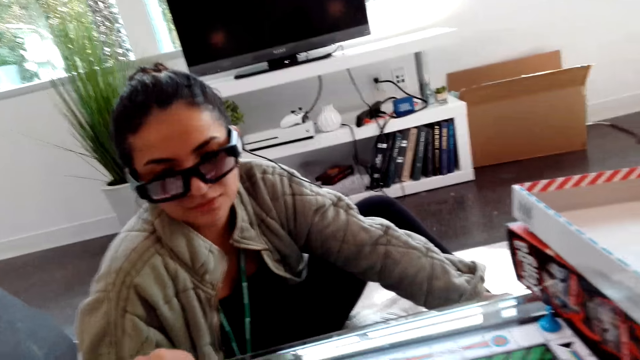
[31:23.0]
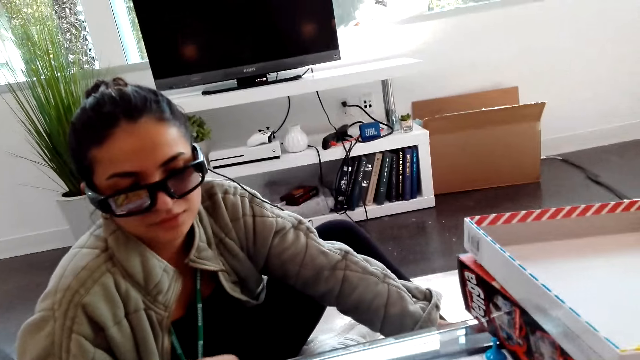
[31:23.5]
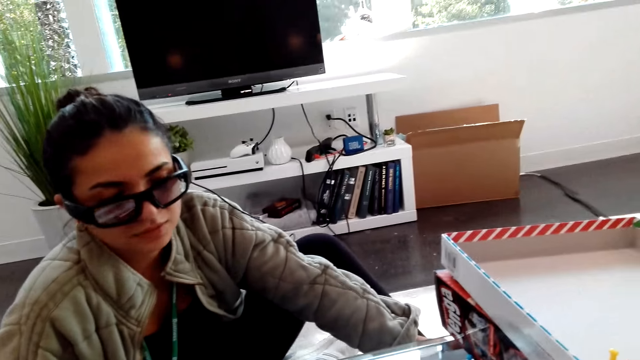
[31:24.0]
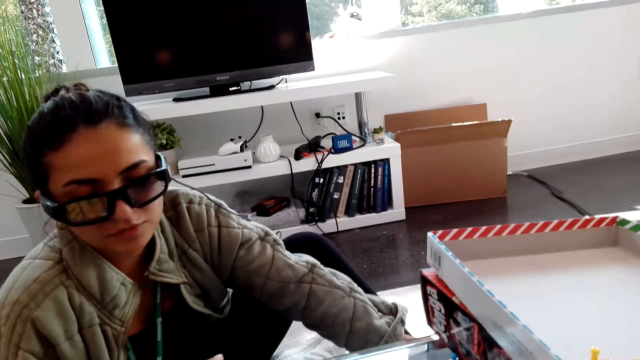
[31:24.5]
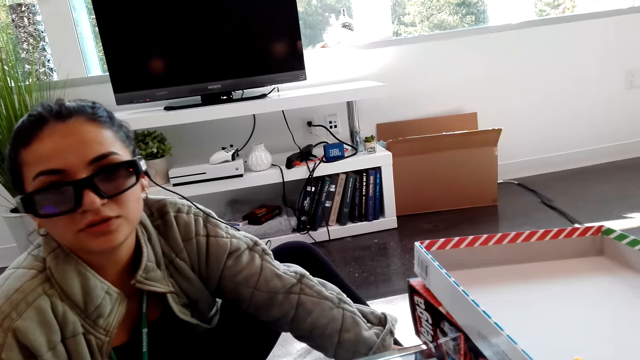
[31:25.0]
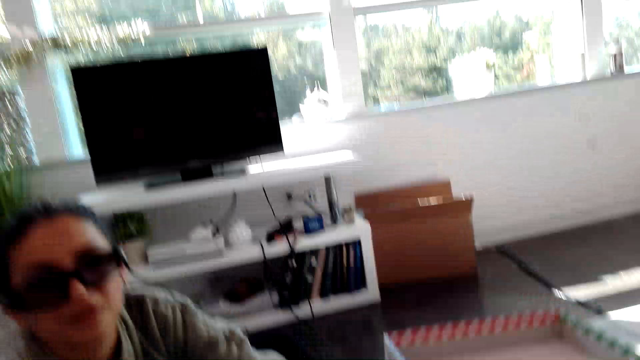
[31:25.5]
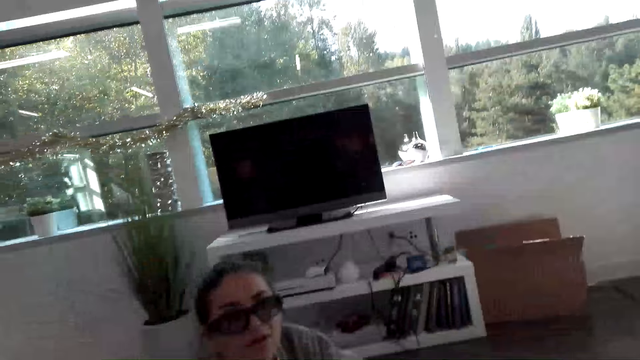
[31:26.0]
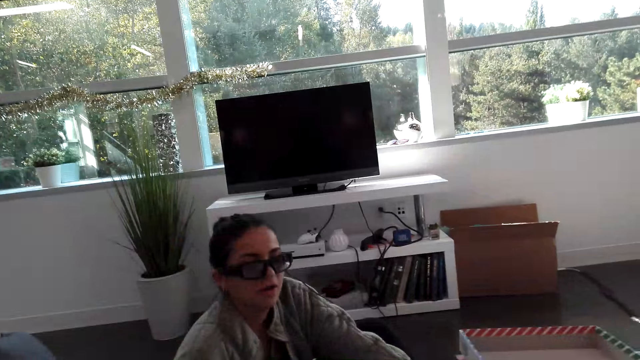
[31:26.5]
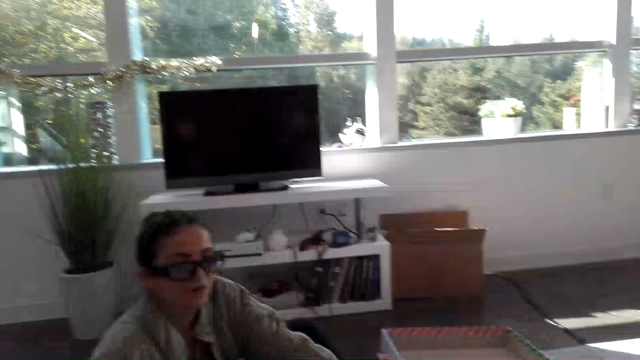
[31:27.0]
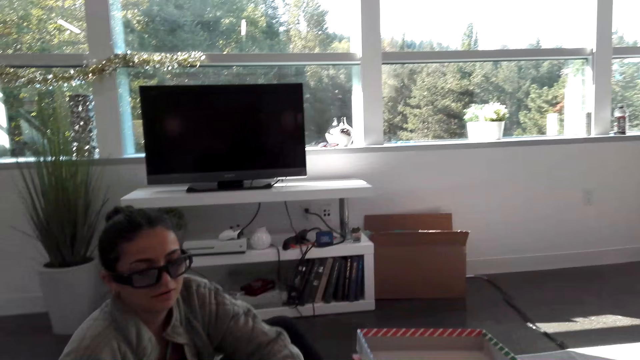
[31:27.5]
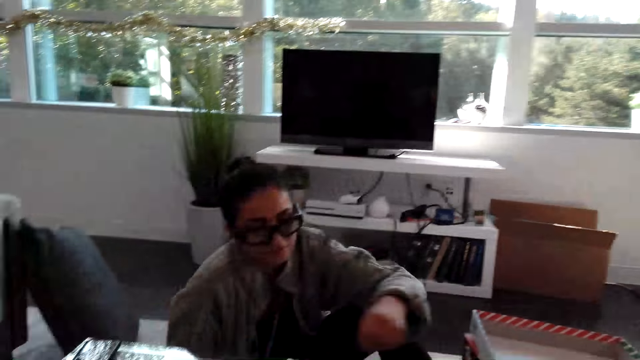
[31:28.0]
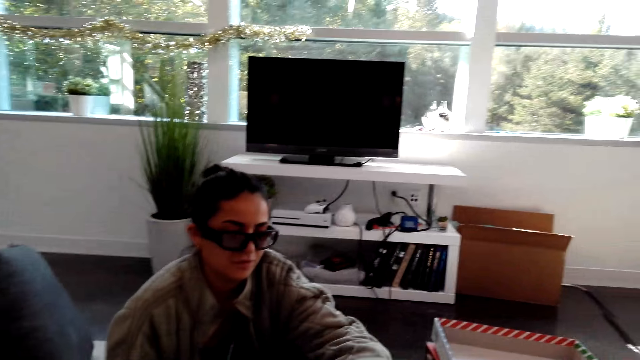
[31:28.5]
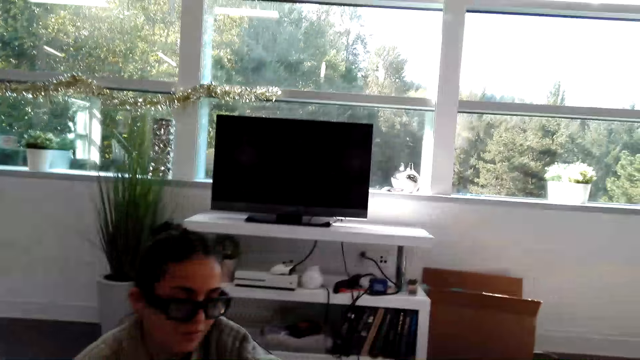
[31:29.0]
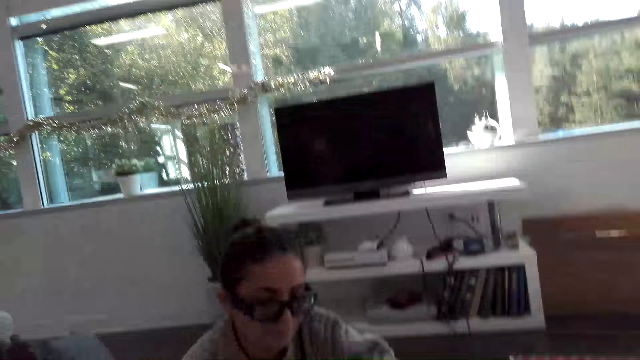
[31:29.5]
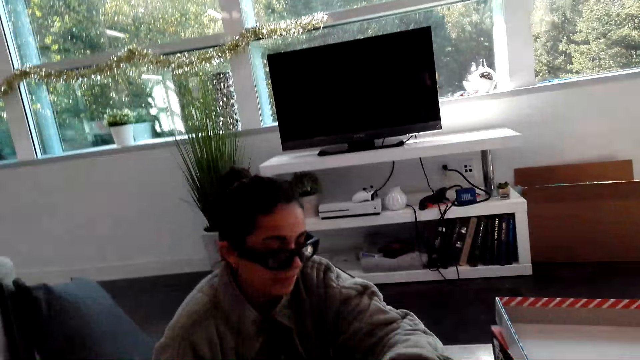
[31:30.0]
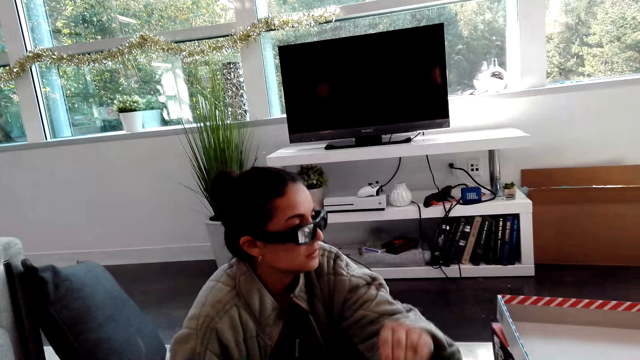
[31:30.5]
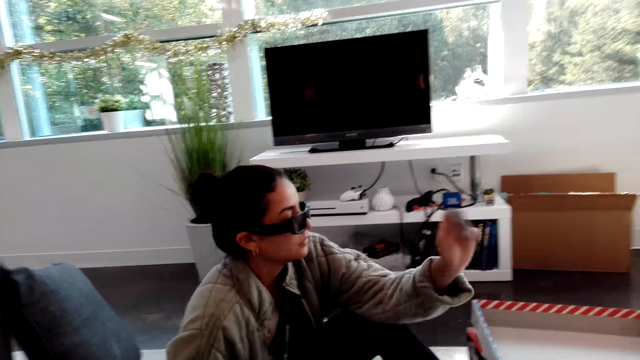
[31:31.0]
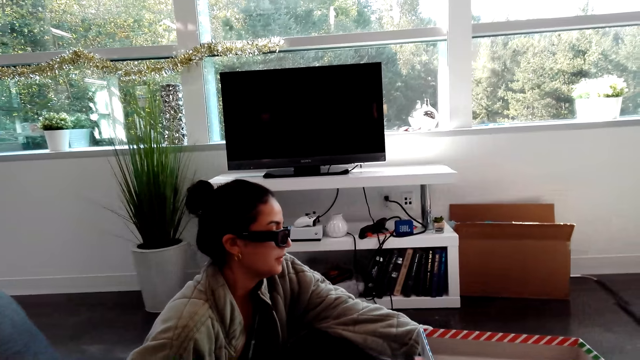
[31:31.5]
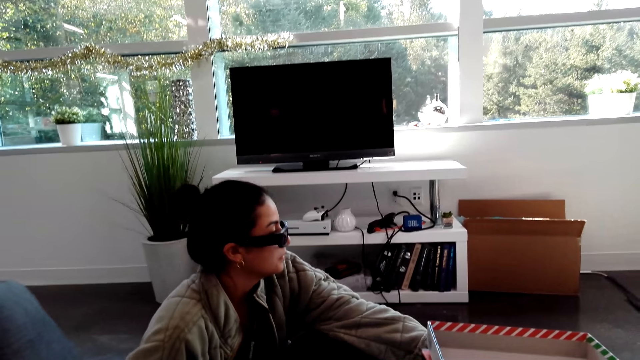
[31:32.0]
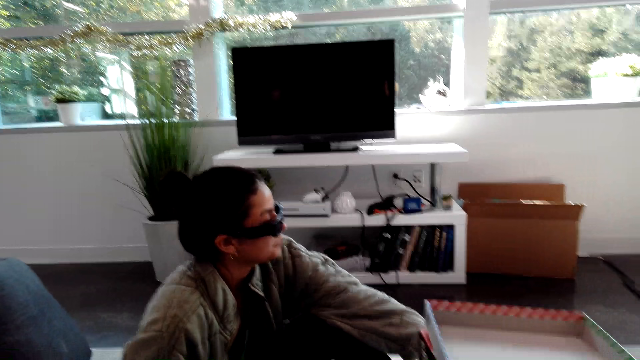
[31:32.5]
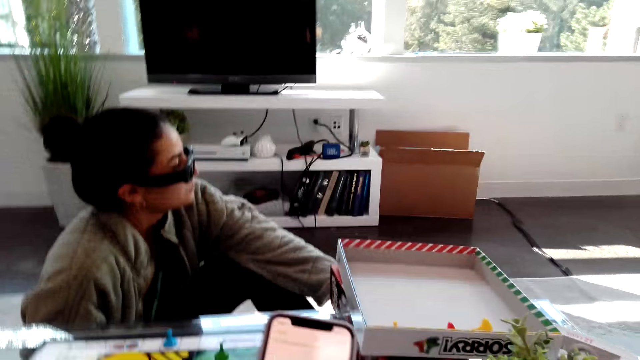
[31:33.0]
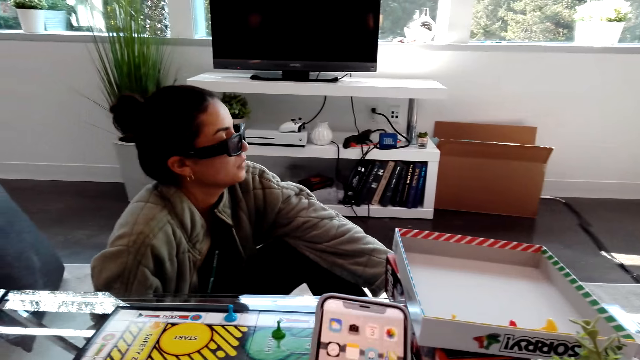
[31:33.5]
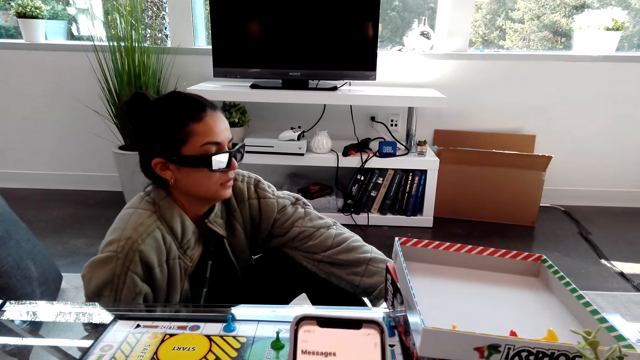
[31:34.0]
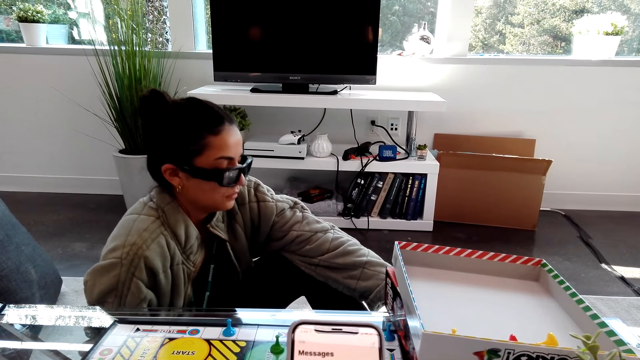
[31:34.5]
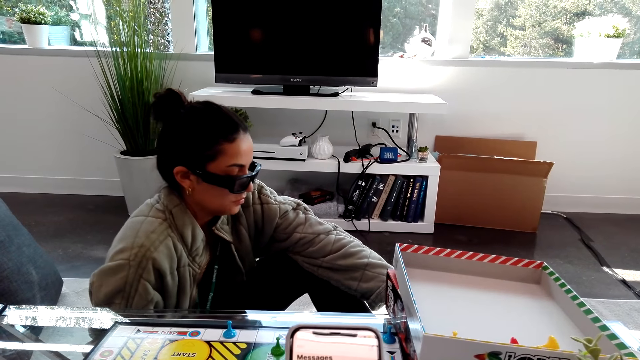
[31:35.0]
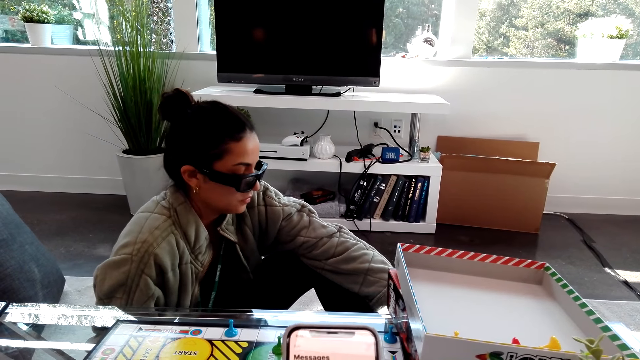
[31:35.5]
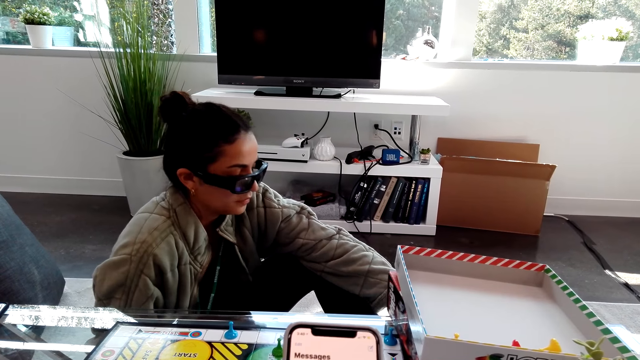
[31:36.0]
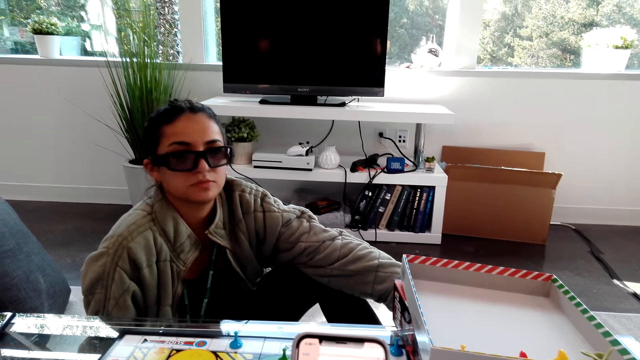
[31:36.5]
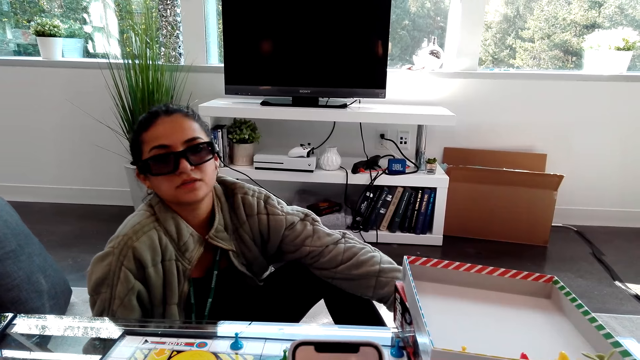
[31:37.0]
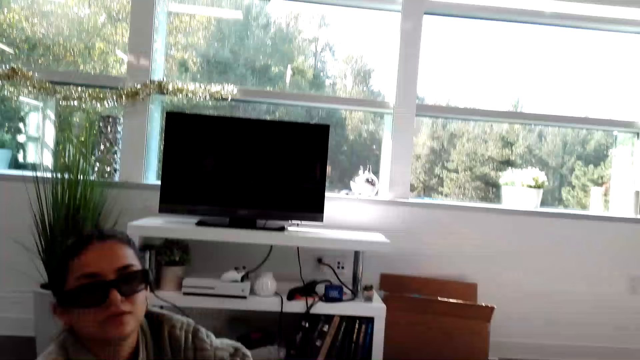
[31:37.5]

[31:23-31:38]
The camera wearer moves a hand. A woman picks a card. The woman holds the card. The camera wearer operates a phone. The woman talks with the camera wearer.

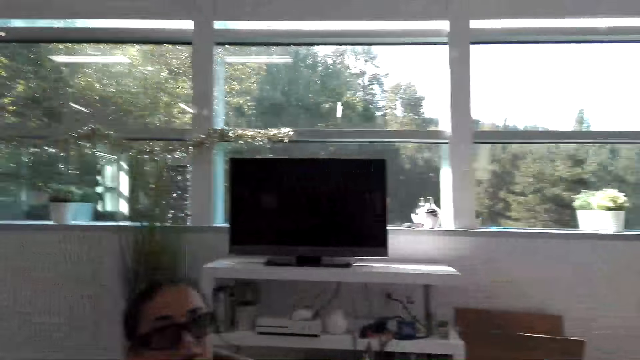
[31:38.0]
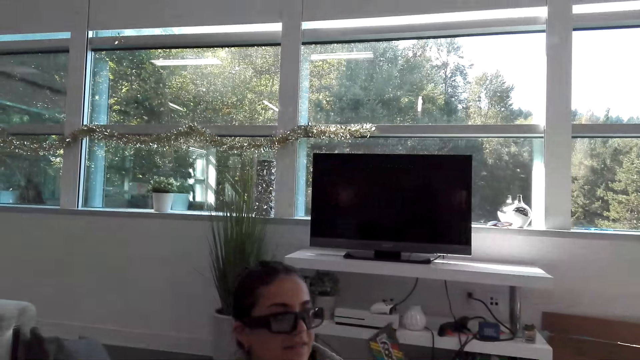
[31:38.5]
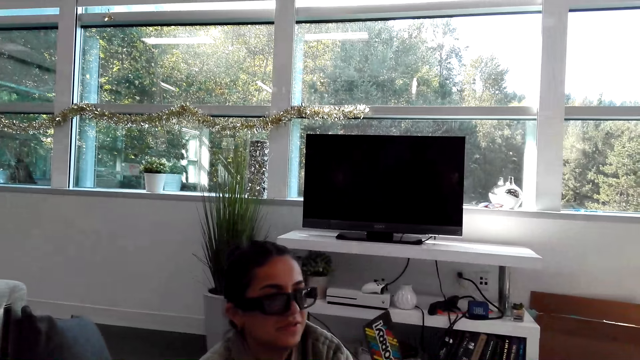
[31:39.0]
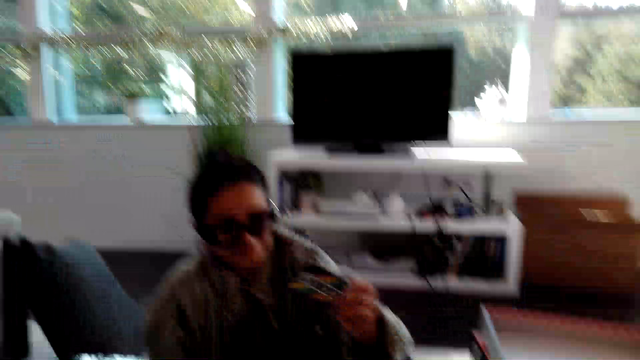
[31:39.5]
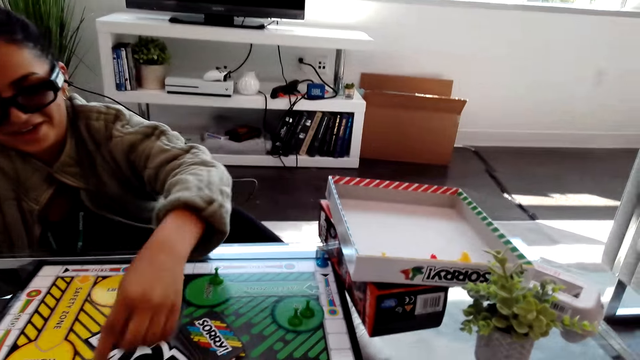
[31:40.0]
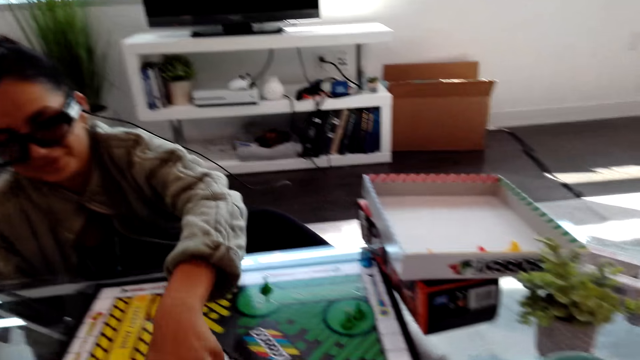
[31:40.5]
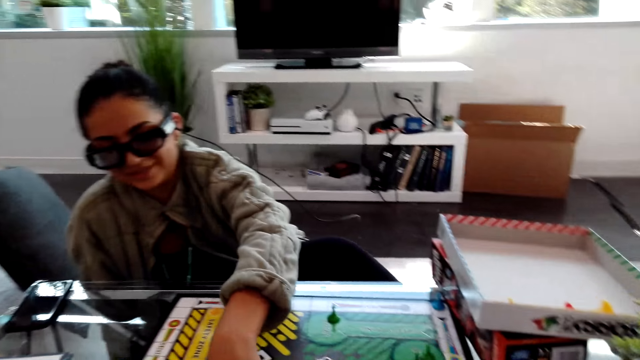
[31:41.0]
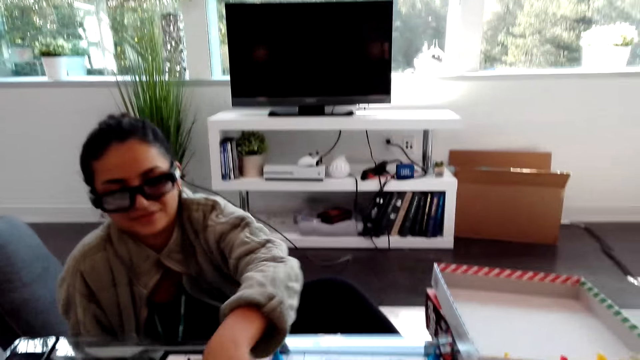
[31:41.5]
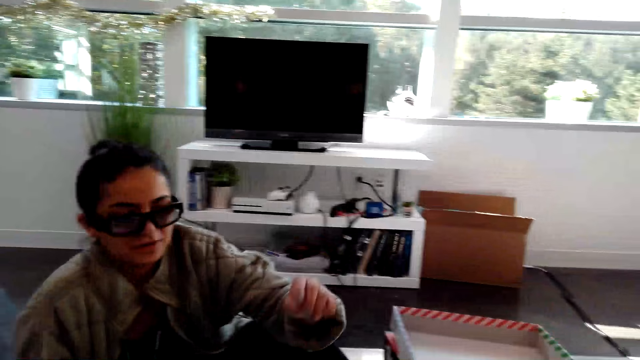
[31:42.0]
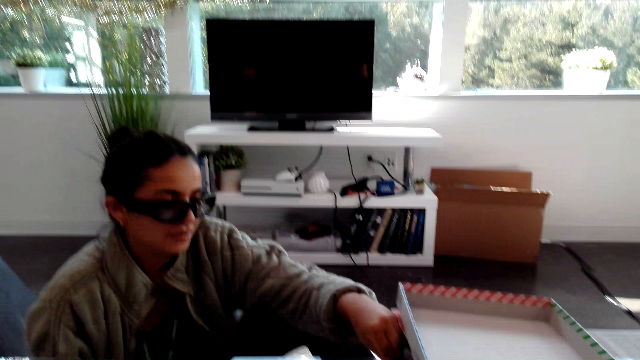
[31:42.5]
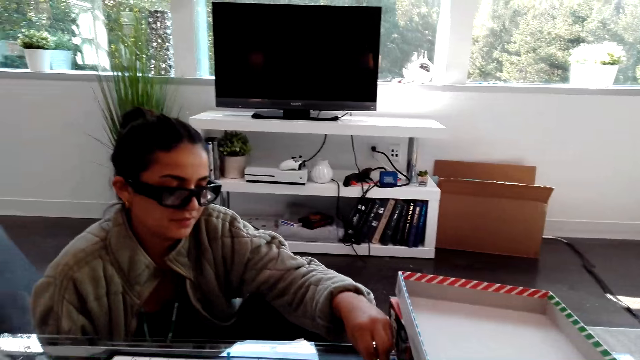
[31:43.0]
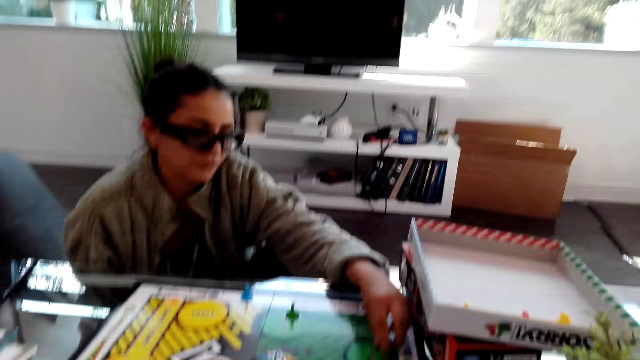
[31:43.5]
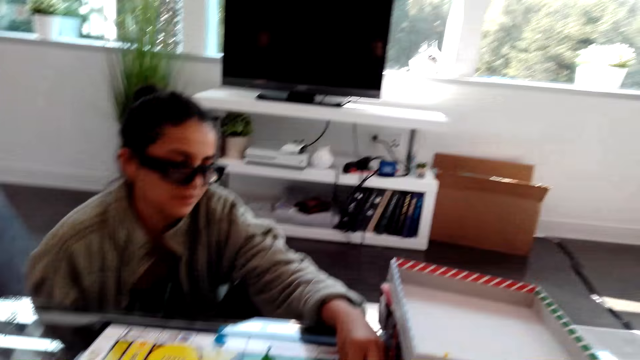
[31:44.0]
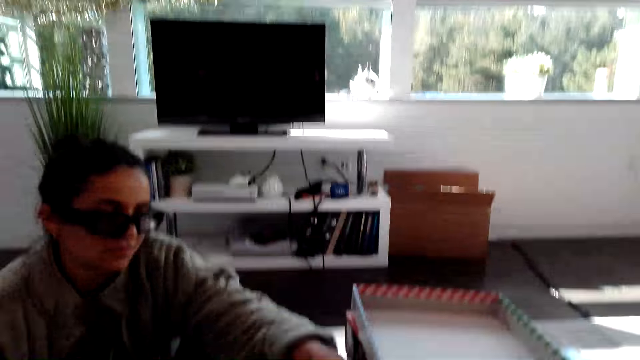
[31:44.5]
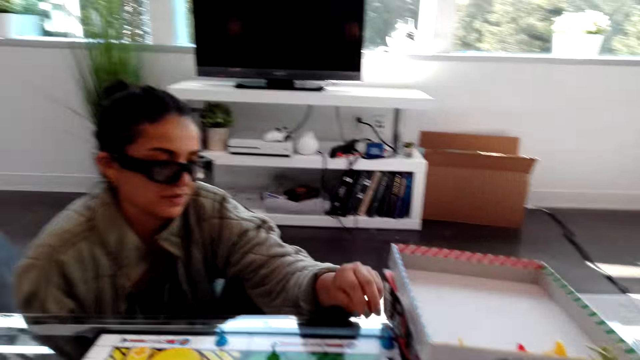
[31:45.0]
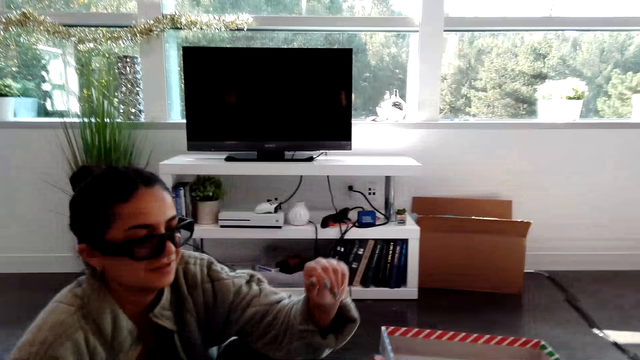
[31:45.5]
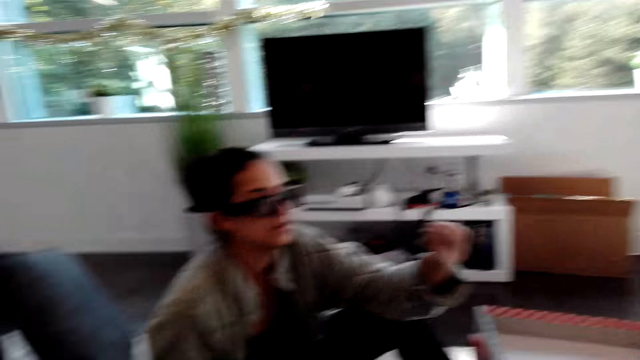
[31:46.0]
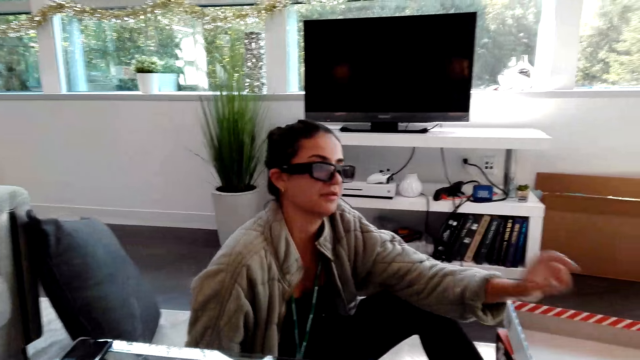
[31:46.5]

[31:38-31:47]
A woman holds a card and puts down the card. The woman plays the Sorry dice game. The woman moves a chess piece.
